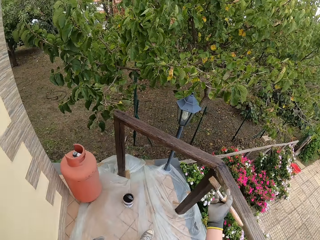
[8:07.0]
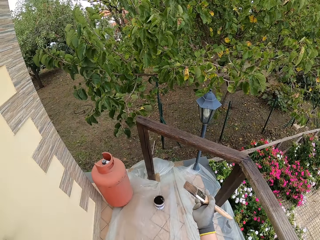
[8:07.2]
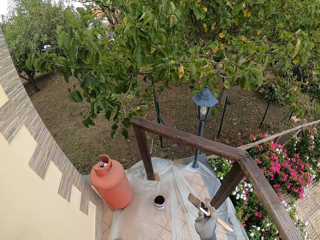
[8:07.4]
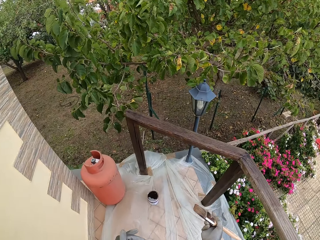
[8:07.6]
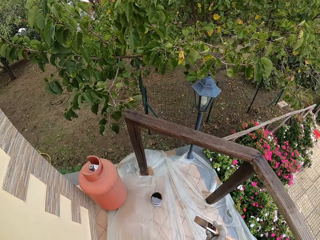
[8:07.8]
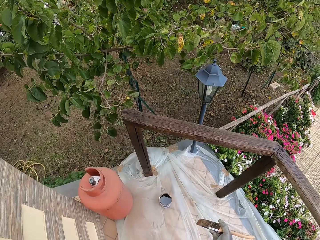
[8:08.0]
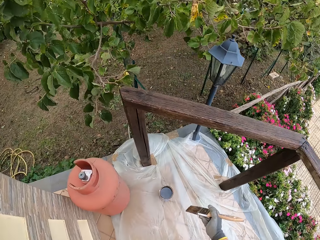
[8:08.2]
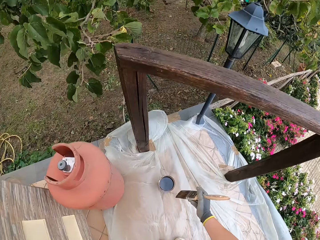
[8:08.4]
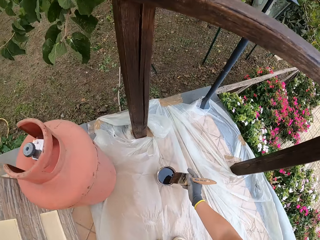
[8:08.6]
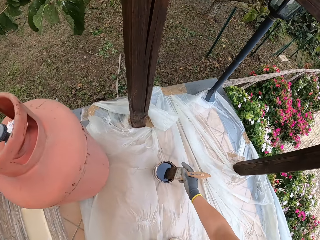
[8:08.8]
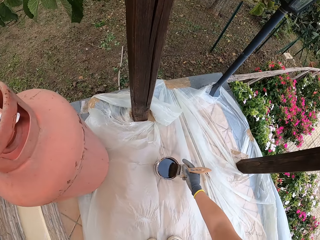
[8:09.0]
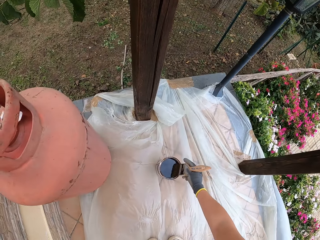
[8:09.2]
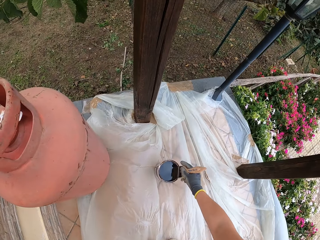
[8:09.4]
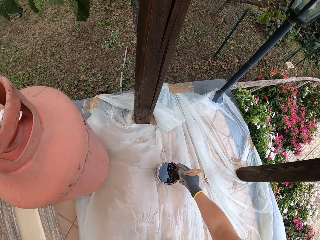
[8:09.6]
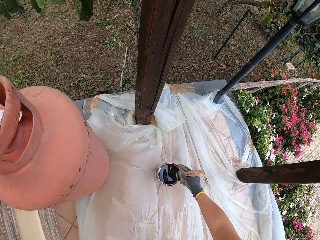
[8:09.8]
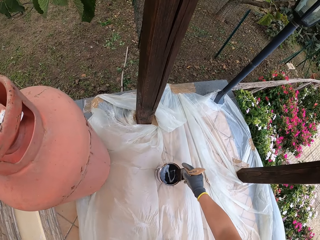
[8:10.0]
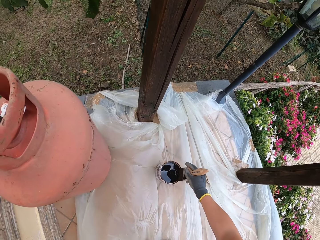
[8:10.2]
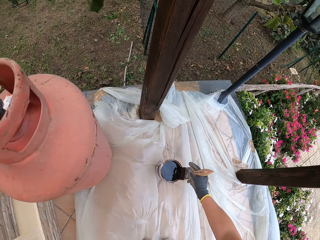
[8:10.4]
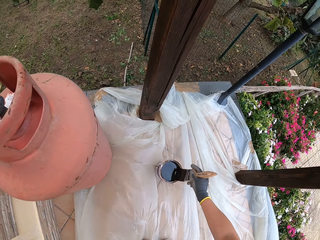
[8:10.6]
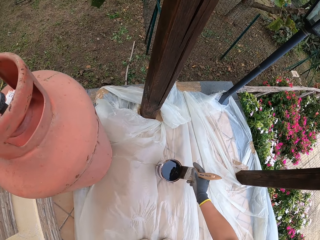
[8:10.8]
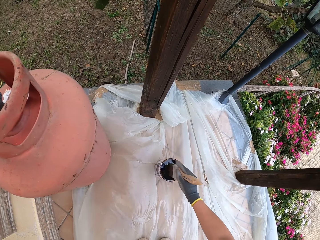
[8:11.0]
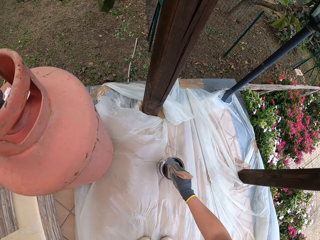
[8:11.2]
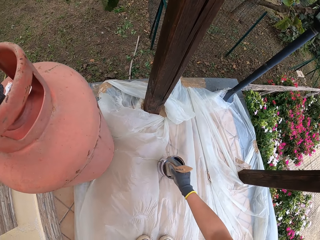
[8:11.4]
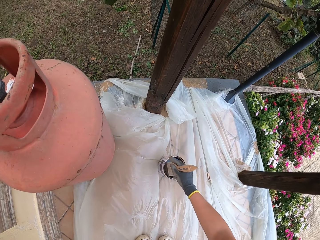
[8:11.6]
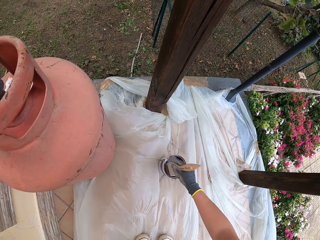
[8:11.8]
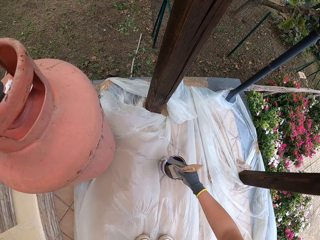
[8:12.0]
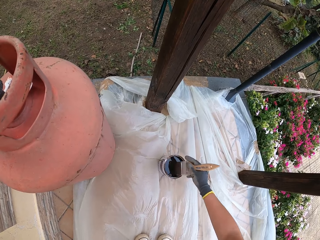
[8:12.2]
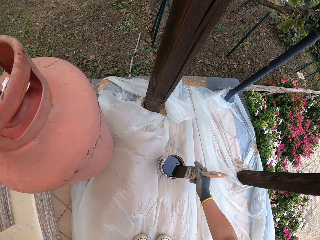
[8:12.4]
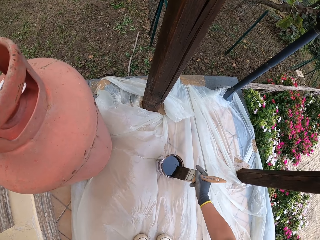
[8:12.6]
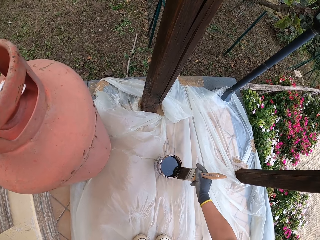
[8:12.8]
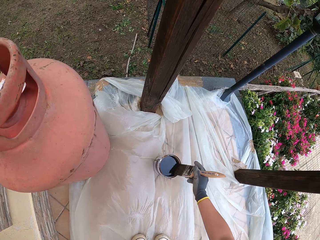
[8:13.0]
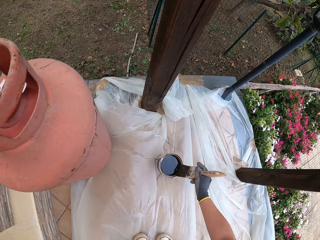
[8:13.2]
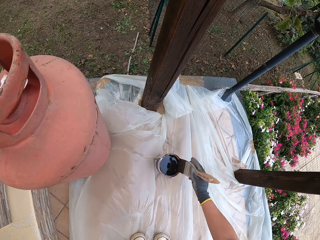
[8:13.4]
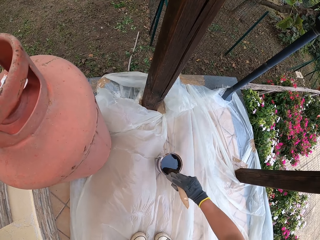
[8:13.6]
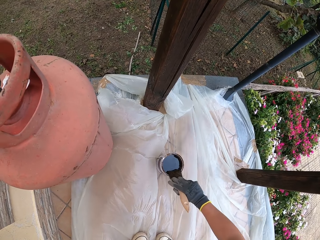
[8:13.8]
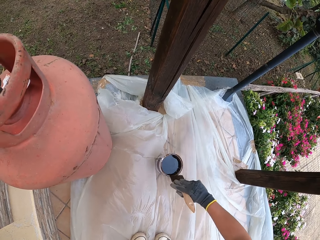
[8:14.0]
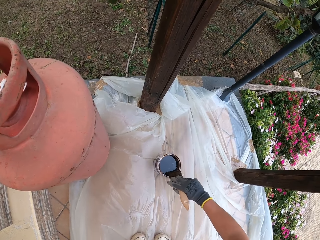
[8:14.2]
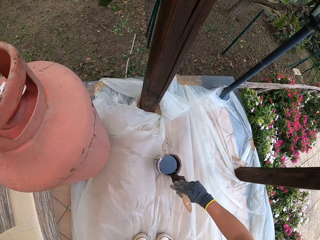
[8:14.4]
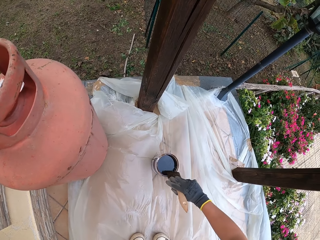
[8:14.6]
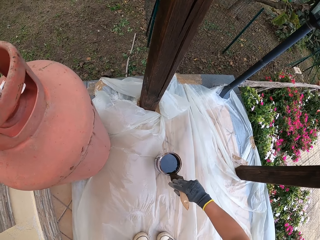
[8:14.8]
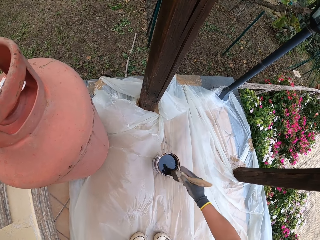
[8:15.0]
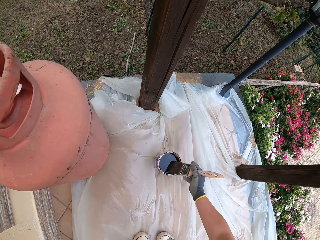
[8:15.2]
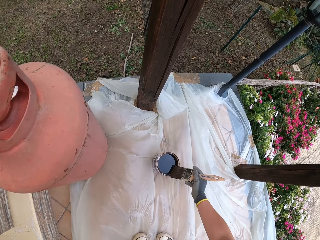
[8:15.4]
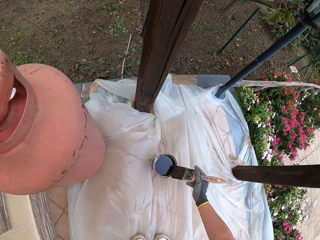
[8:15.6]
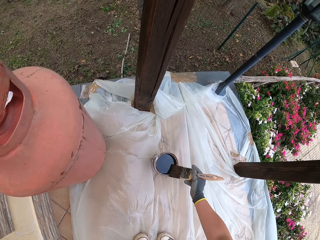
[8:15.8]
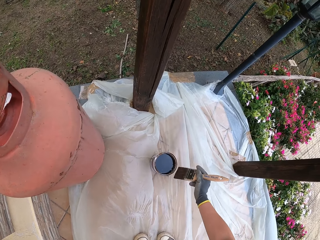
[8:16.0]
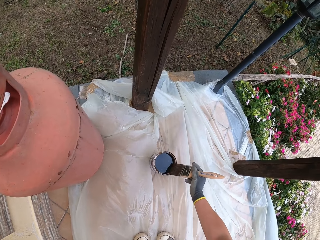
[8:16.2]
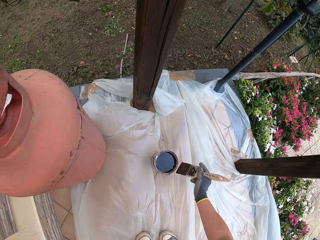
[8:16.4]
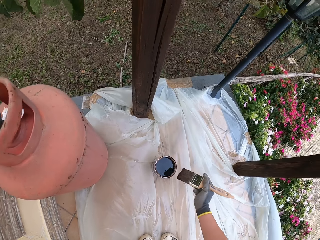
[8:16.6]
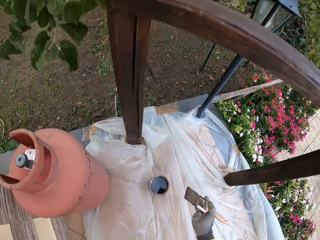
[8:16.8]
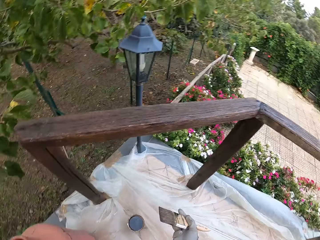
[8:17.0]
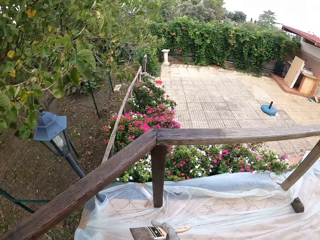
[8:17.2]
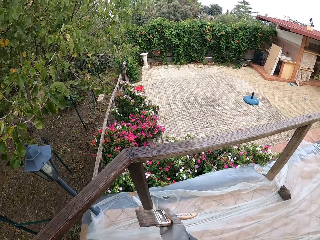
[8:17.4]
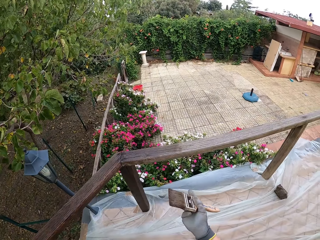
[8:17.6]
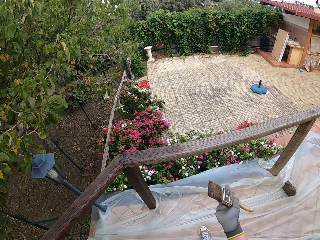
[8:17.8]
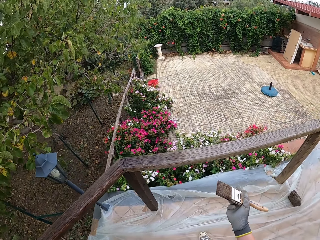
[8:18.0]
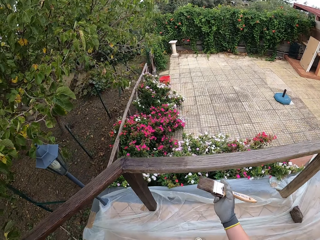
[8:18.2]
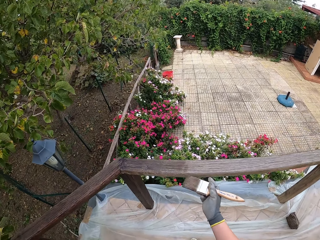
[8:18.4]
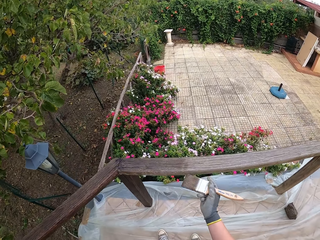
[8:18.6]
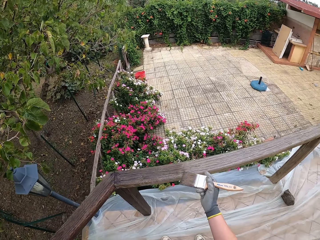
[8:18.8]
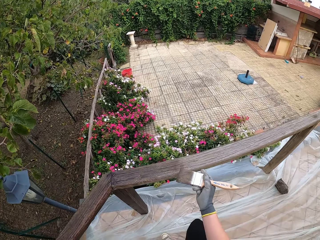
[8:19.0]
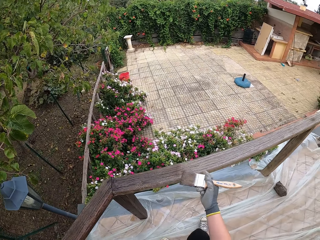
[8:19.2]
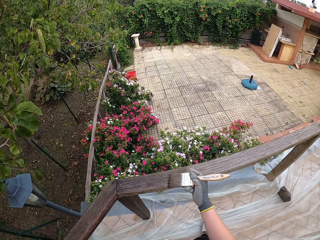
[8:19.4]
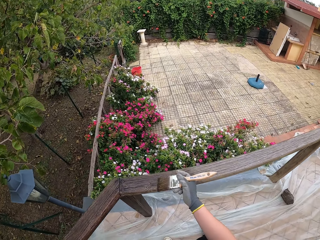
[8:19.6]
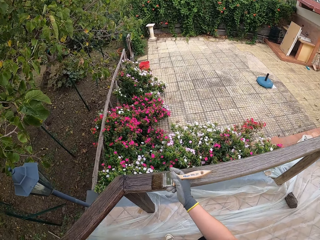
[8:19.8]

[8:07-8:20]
The camera wearer bends down. They dip the paint brush into the paint can on the ground. They swirl paint in the paint can on the ground with the paint brush. They clean the paint brush on the edge of the paint can. They wipe the paint brush on the paint can. They lift the paint brush from the paint can. They stand up and move close to the wood rail.

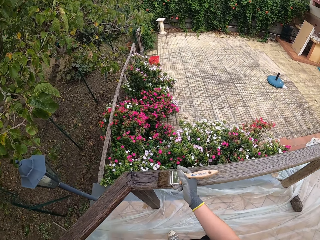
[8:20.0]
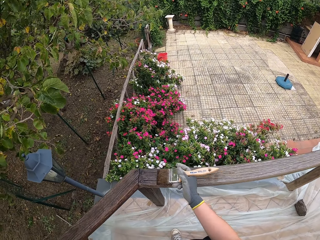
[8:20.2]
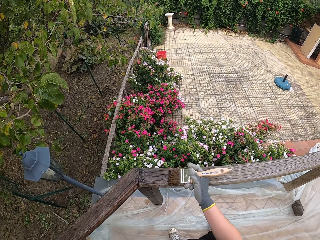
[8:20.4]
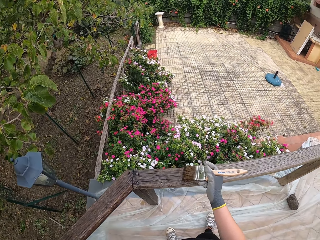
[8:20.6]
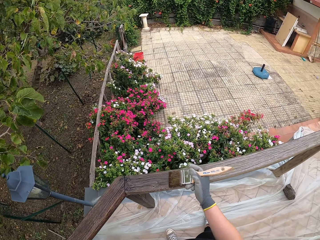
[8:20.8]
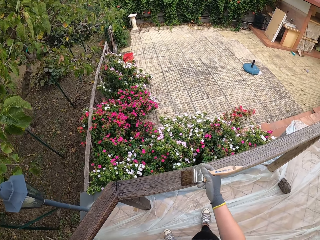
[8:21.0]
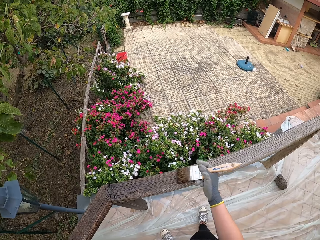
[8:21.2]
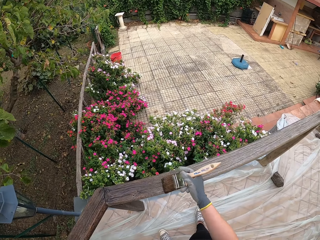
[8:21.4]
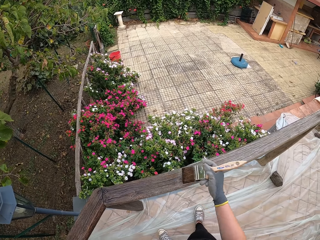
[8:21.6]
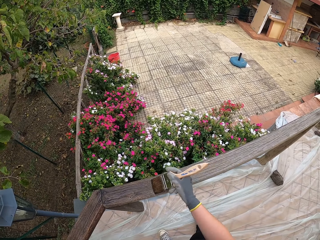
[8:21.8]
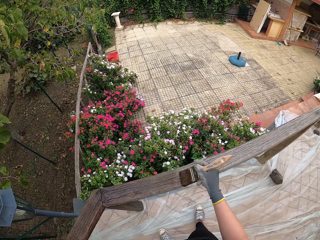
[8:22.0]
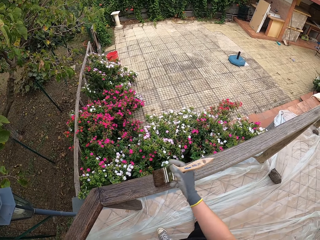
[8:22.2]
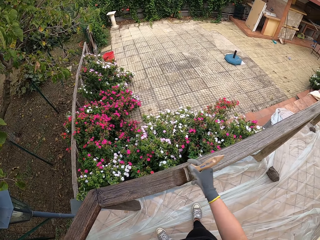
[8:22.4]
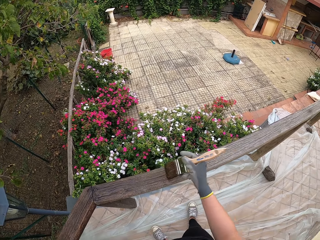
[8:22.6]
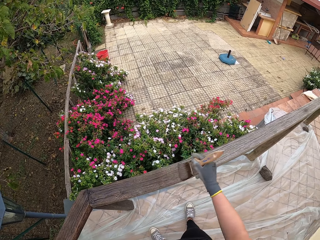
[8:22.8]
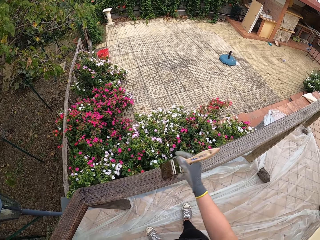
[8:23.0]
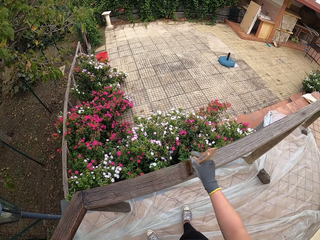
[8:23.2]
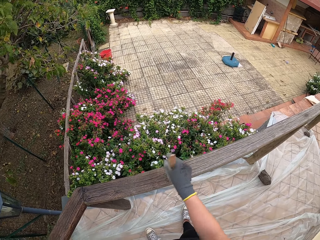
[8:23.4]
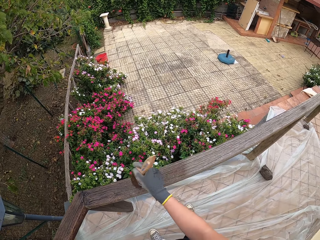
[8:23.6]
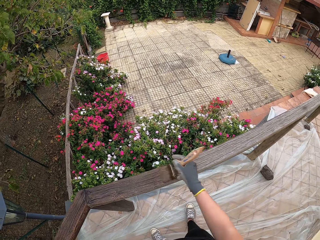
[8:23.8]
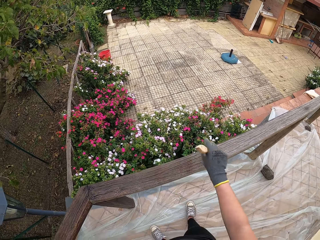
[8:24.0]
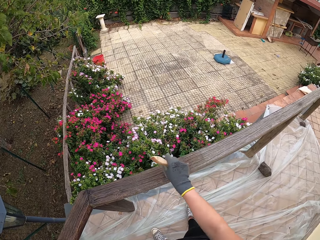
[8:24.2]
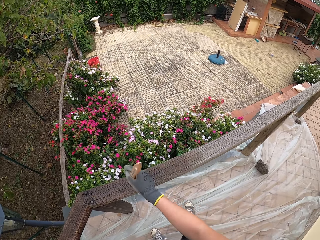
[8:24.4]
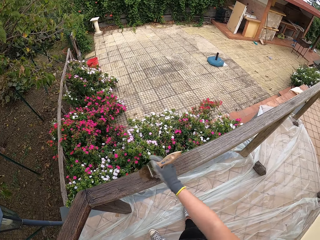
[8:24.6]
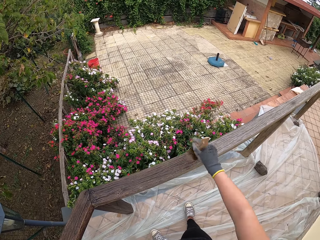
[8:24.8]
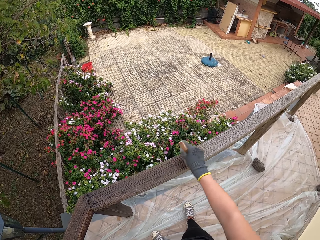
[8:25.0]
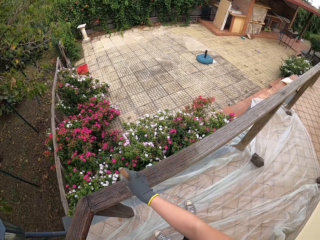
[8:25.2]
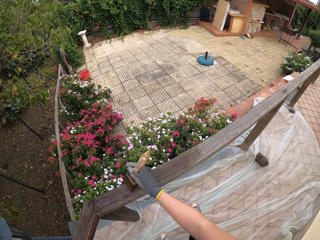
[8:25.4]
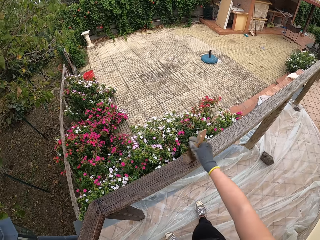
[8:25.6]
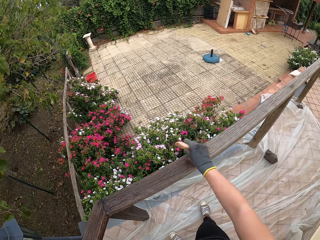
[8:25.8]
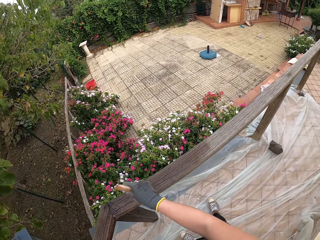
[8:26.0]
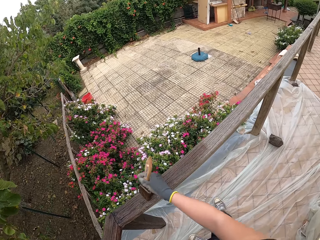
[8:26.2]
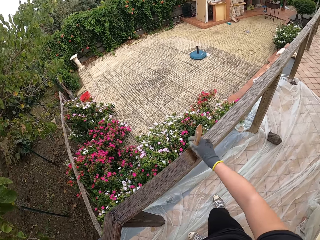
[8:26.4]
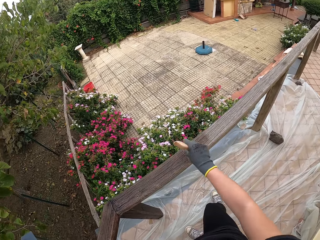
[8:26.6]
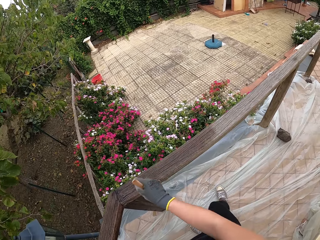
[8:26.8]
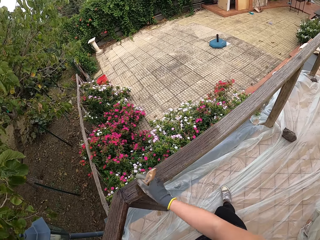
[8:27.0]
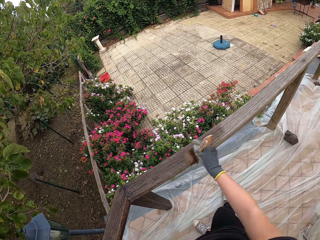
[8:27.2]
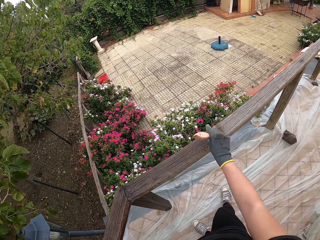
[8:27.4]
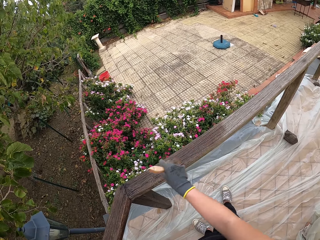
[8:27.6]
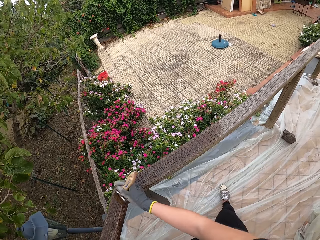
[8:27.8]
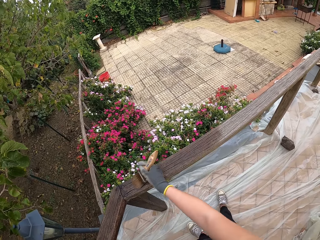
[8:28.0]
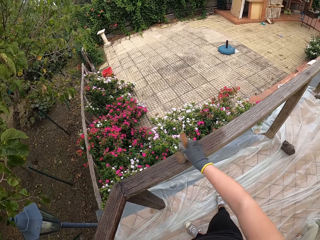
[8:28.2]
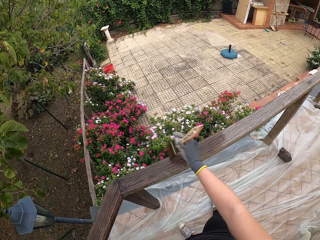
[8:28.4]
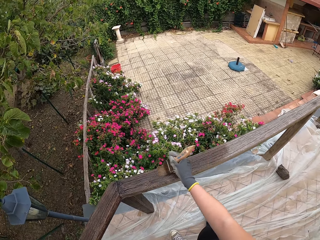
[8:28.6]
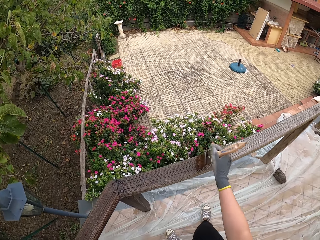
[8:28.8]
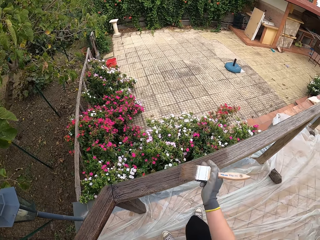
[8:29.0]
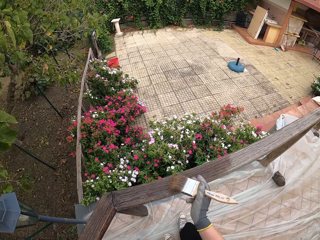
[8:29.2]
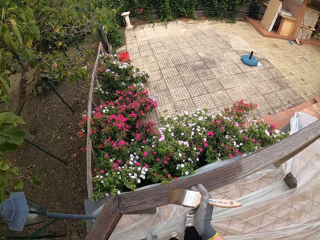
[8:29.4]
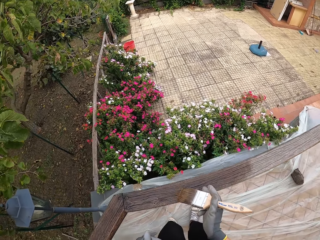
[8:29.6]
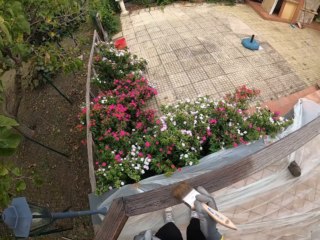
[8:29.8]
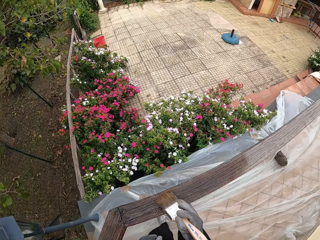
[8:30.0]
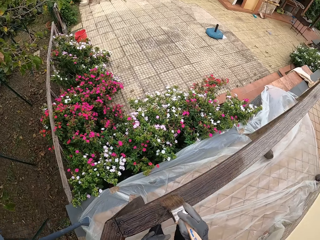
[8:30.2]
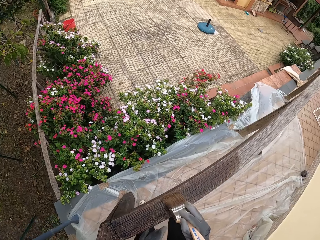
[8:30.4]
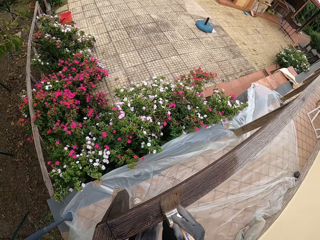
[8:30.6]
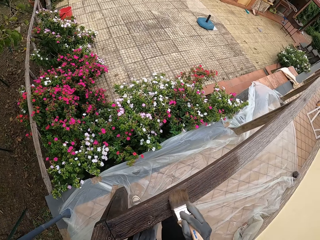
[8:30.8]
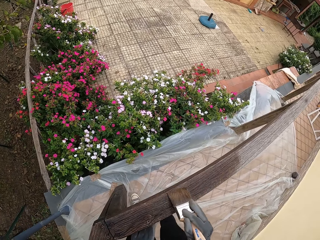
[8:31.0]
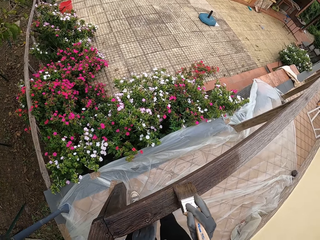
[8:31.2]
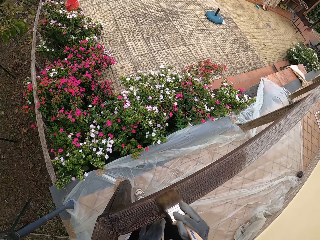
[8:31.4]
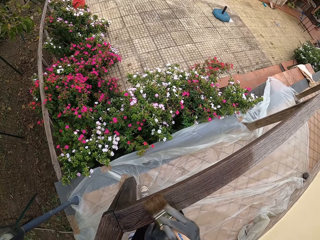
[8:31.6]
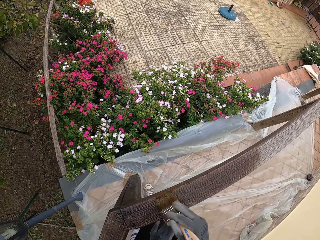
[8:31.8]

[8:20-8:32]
The camera wearer applies paint to the wooden top rail with the paint brush.
